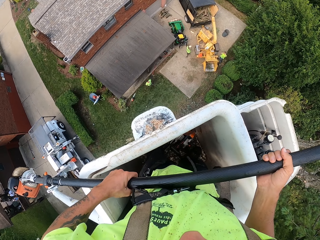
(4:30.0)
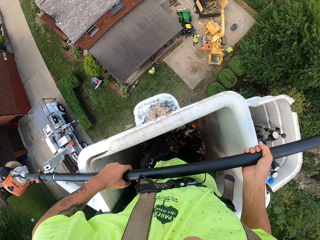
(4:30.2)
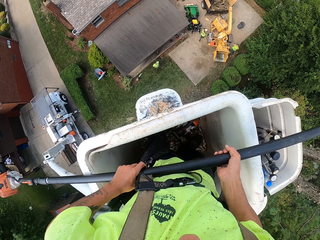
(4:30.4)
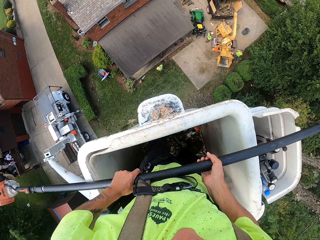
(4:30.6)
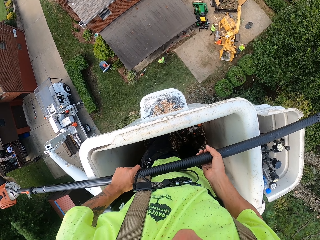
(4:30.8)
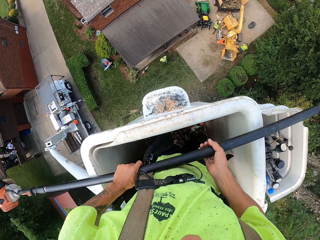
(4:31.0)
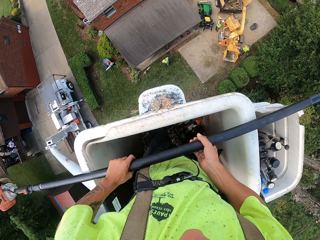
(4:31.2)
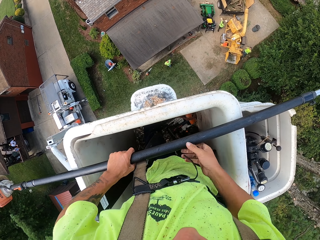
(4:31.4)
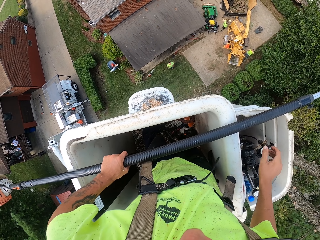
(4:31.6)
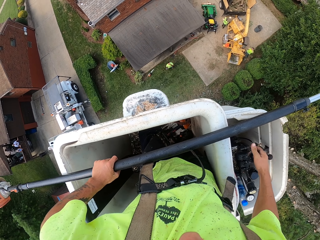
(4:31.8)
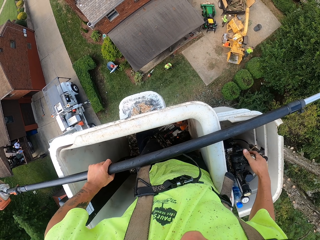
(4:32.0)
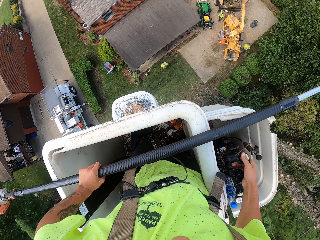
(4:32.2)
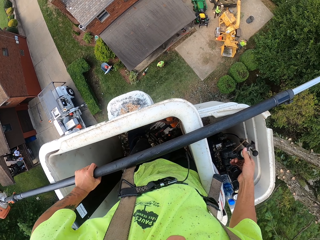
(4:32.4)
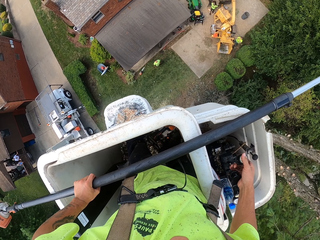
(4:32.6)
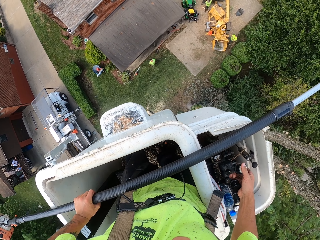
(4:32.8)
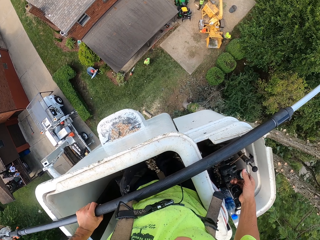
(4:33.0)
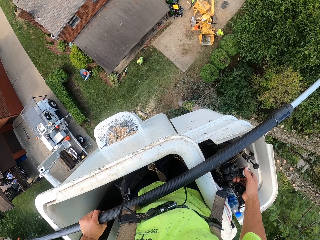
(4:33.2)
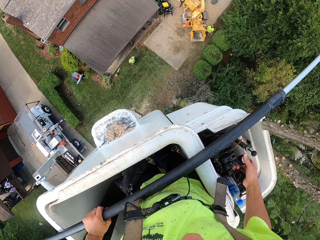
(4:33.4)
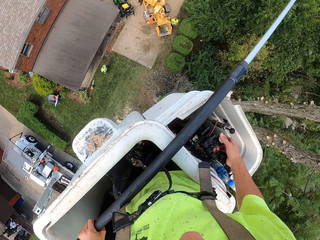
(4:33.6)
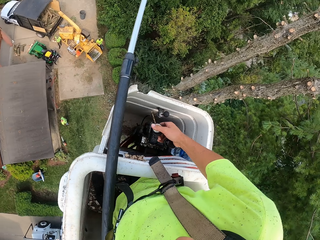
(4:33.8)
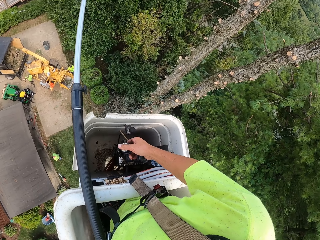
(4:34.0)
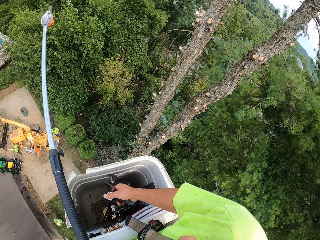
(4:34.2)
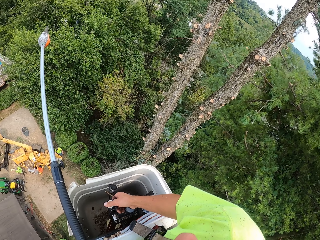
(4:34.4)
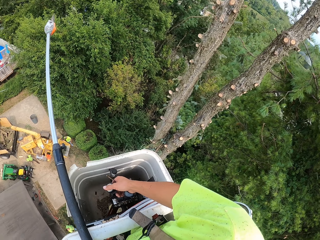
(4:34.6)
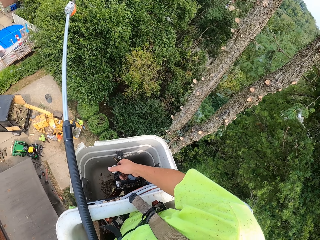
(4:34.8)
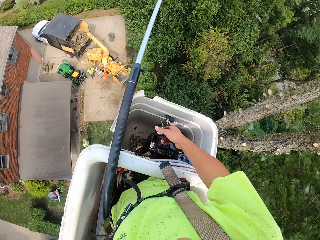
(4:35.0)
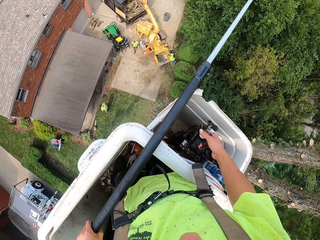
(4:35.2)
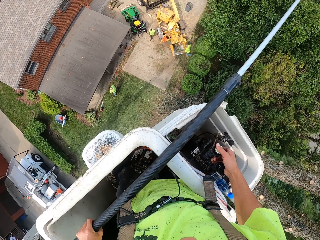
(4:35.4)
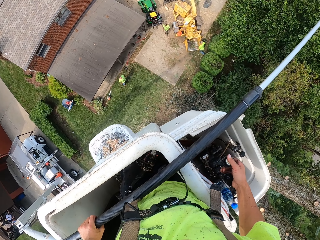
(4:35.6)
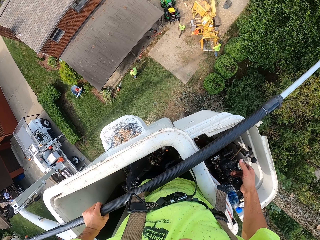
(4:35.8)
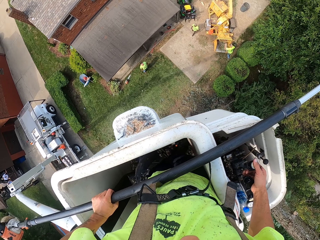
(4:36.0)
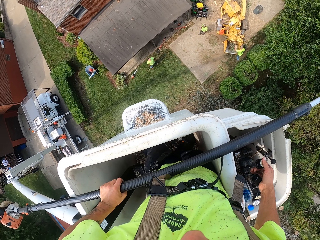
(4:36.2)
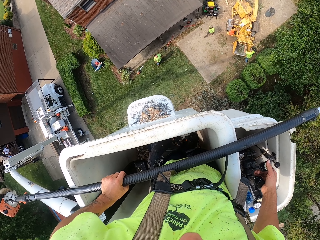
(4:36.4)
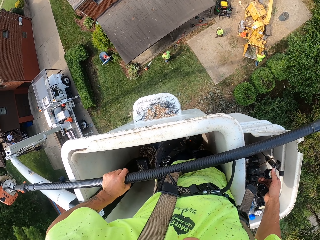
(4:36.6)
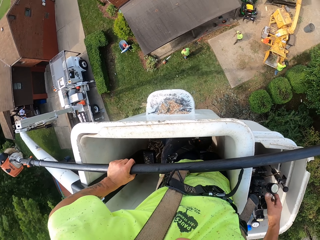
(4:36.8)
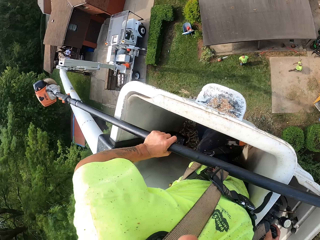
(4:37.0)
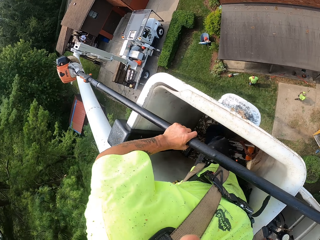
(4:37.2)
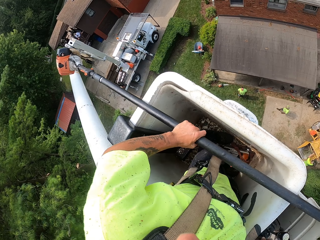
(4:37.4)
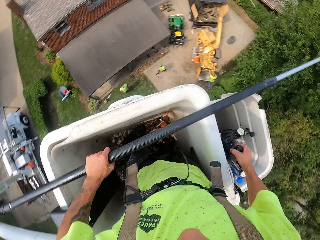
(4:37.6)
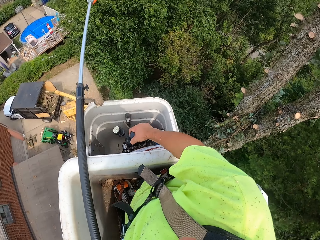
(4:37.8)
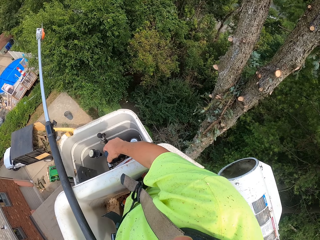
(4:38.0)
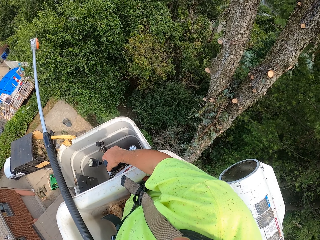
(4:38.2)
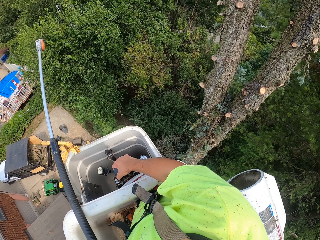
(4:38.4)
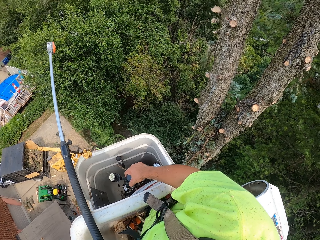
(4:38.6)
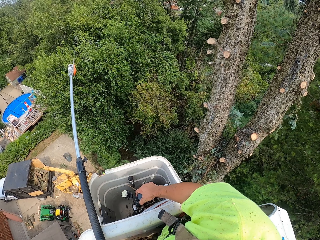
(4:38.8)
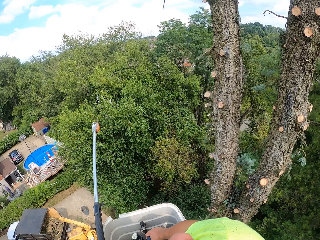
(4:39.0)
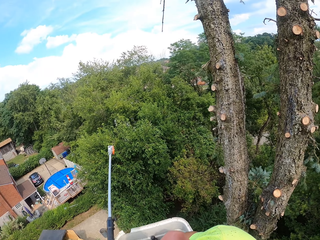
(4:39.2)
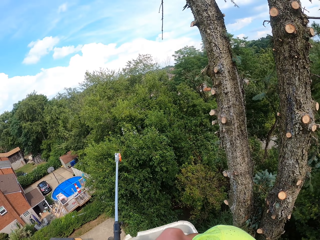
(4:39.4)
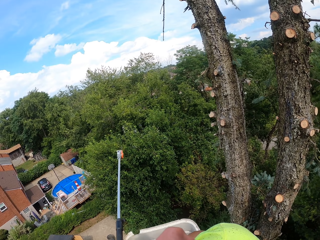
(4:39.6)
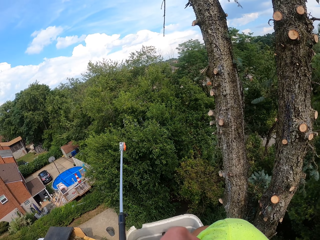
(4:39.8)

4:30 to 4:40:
The camera wearer puts the chainsaw on the forklift or pruning tower with his hands. He operates the hydraulic control in the forklift with his right hand. He adjusts the pruning tower and touches the pruning tower gear. He adjusts the pruning tower and looks around.

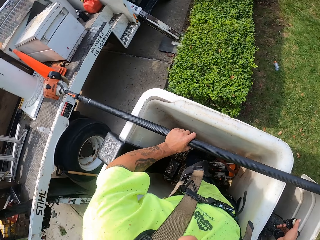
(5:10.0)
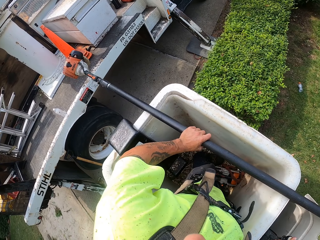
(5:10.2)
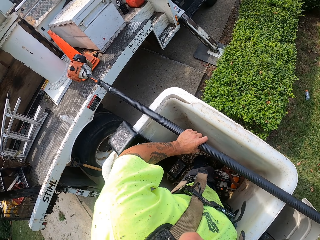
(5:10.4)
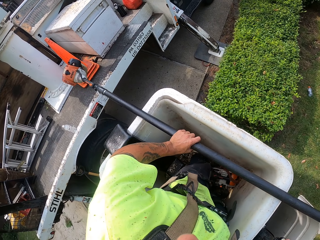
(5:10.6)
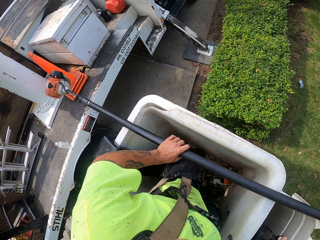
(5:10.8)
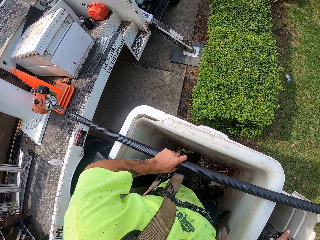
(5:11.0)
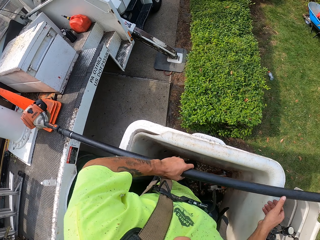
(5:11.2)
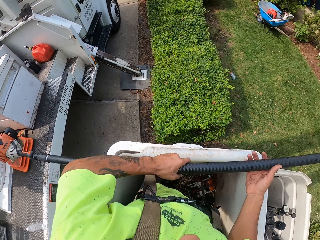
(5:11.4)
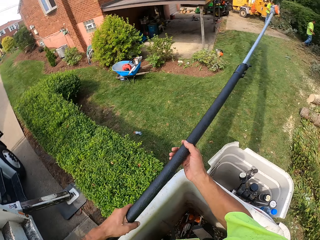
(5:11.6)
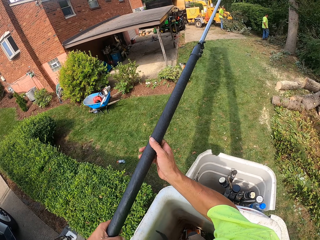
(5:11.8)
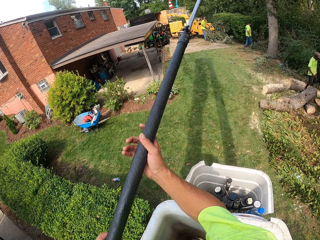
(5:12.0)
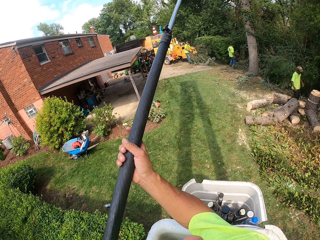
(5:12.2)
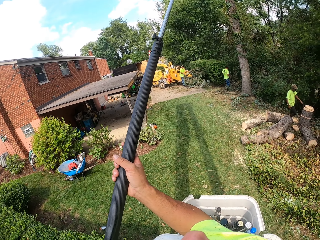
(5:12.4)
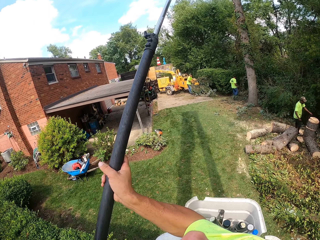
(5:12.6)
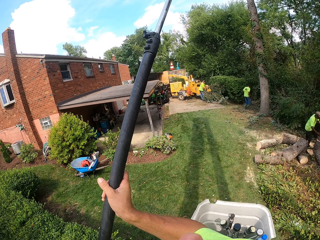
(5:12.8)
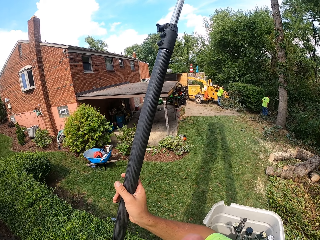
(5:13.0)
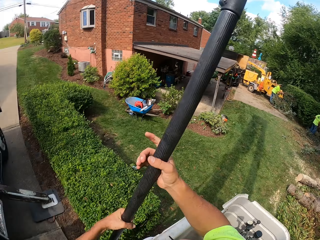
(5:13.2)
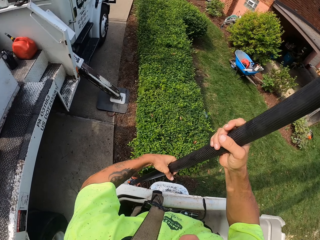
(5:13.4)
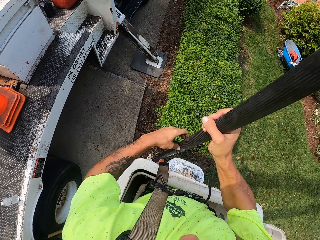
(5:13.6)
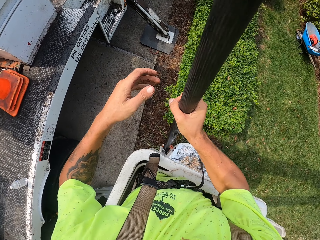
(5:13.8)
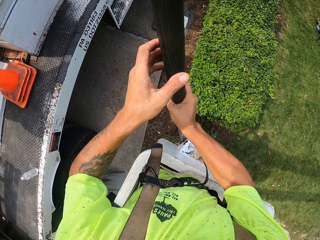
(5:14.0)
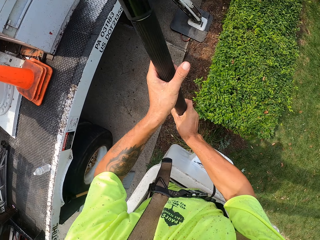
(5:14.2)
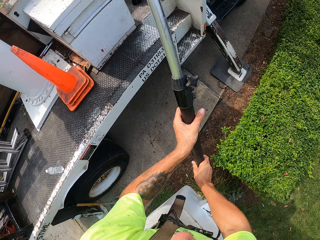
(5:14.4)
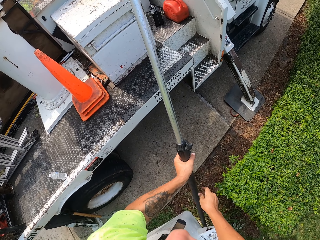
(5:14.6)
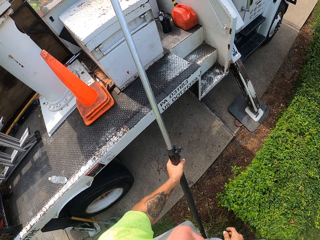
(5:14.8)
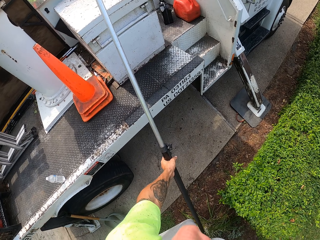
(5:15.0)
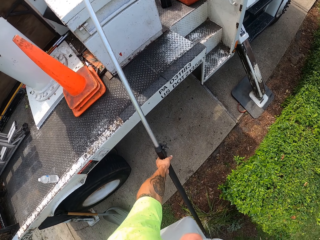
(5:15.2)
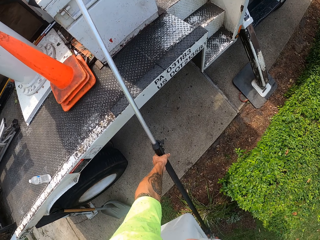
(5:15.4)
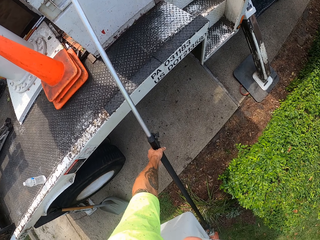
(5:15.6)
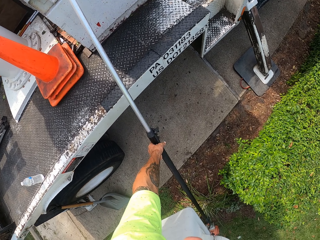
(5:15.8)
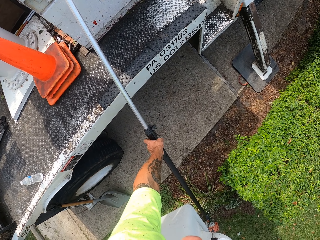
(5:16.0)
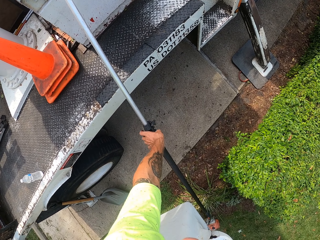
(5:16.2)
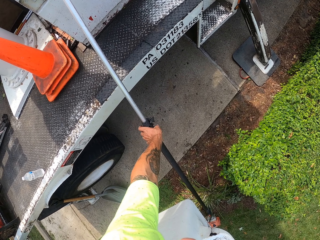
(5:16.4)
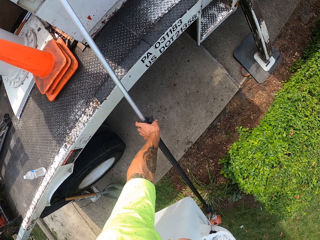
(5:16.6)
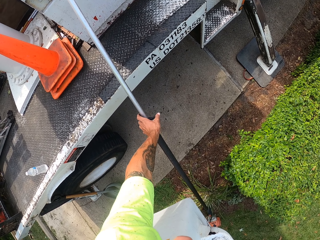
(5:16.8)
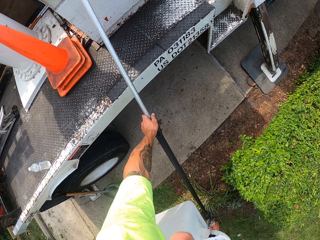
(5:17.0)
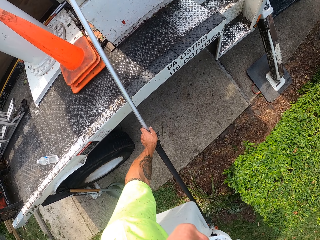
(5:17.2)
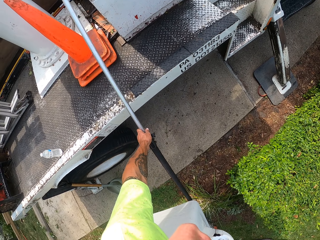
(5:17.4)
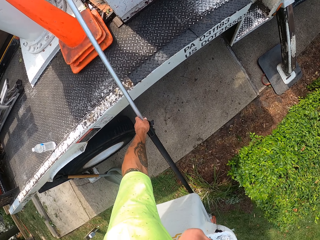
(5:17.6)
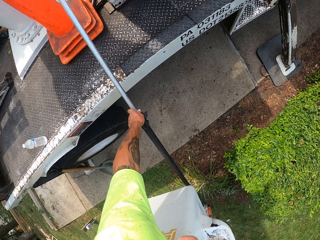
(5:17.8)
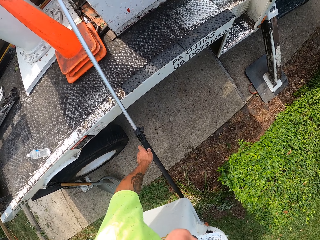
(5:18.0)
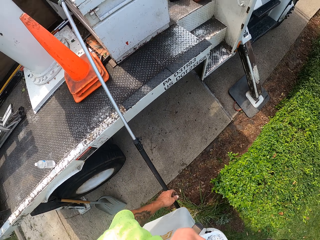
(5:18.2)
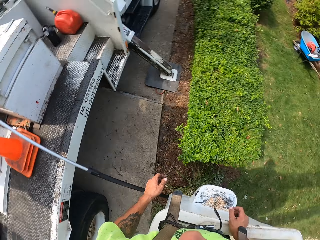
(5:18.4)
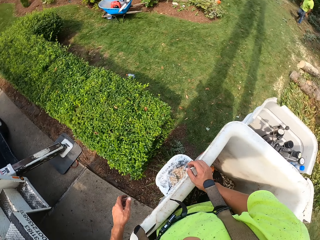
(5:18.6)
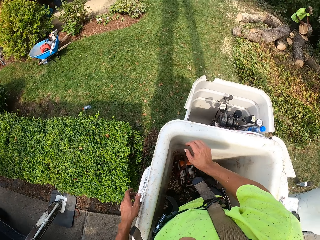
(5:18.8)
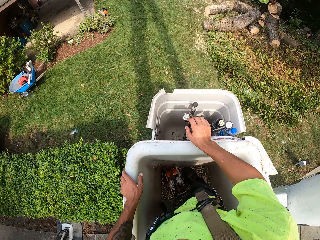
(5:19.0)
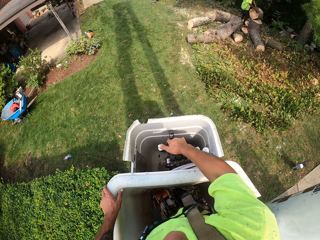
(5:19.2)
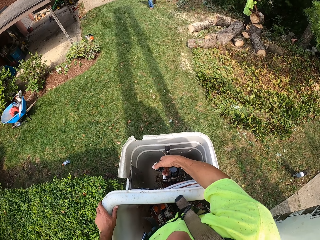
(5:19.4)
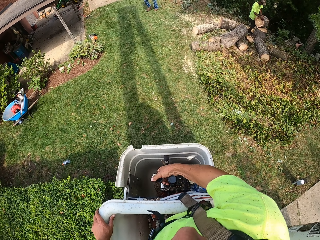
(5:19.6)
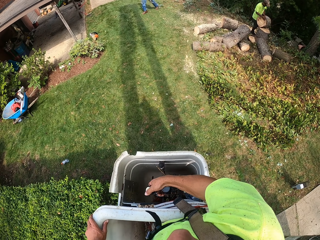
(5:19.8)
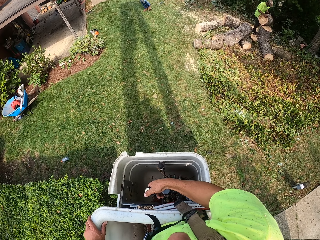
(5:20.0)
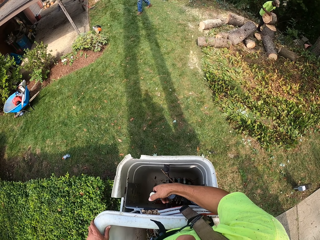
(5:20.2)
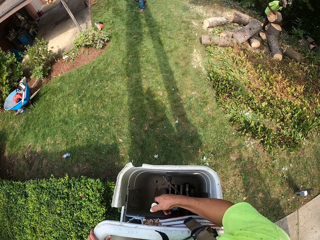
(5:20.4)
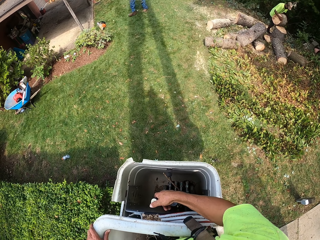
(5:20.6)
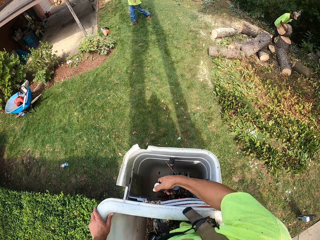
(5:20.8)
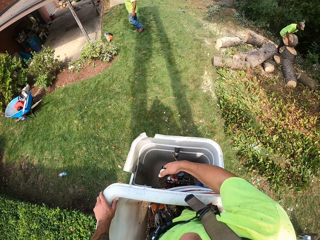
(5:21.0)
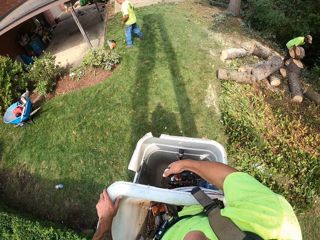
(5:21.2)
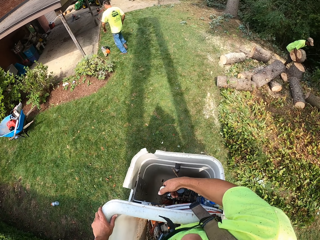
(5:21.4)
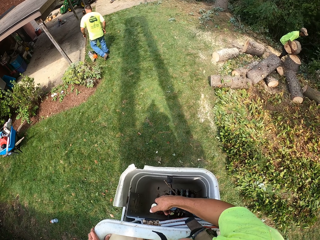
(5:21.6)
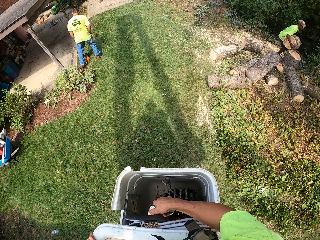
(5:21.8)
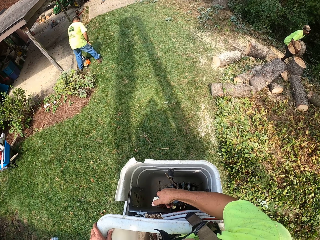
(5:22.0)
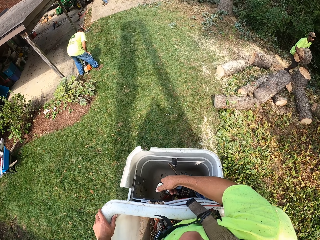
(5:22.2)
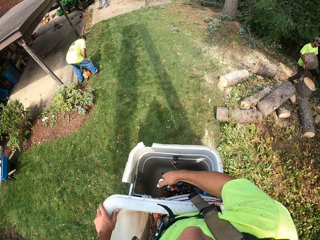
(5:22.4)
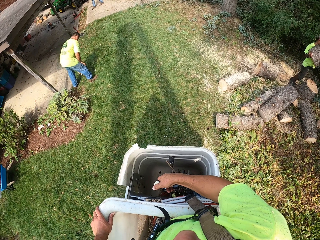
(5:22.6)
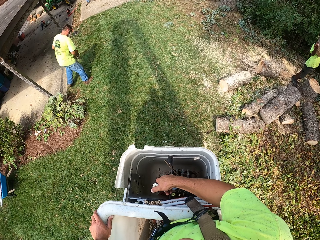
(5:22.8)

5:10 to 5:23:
The camera wearer holds the pole chainsaw with both hands. He leans the pole chainsaw against a boom truck on the ground with his left hand. He operates the aerial boom lift with his right hand. He holds something. A man holds logs.
